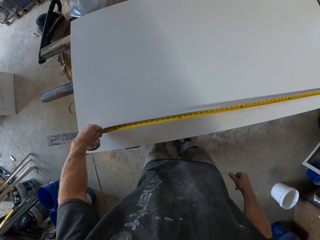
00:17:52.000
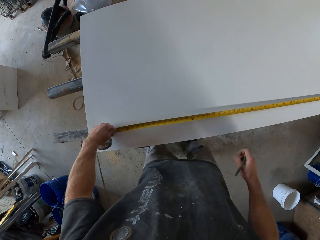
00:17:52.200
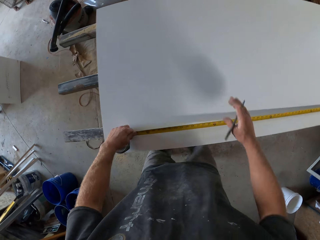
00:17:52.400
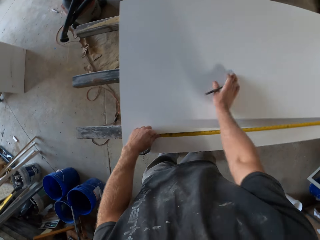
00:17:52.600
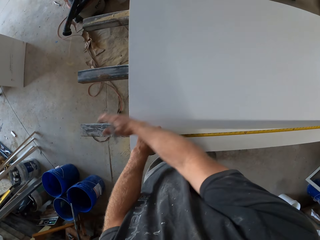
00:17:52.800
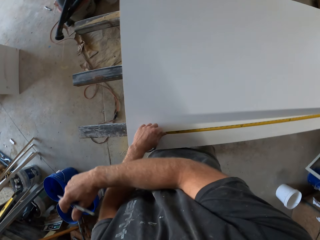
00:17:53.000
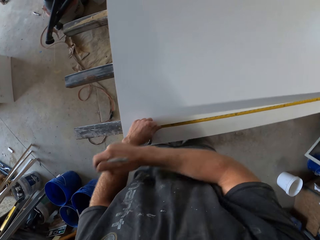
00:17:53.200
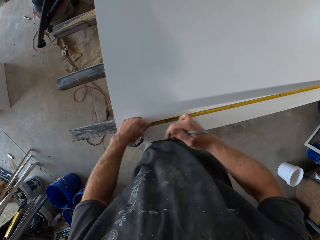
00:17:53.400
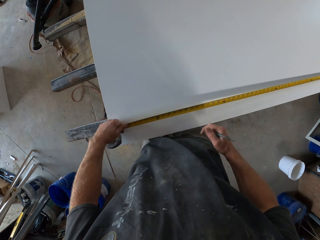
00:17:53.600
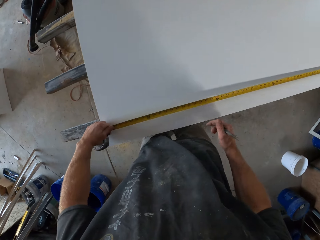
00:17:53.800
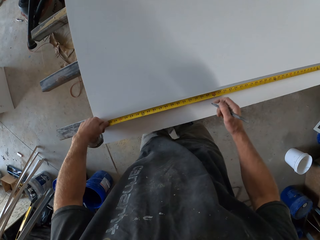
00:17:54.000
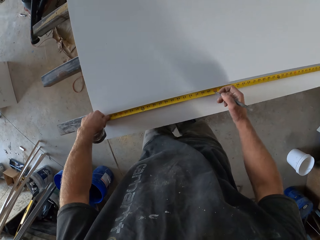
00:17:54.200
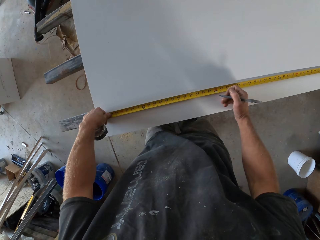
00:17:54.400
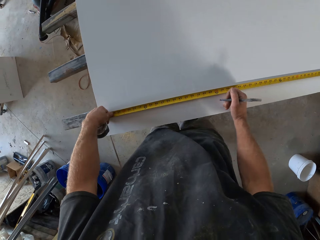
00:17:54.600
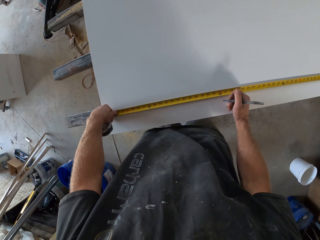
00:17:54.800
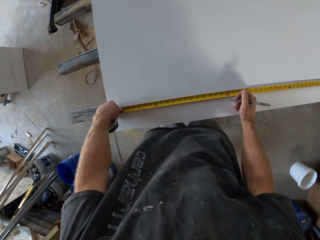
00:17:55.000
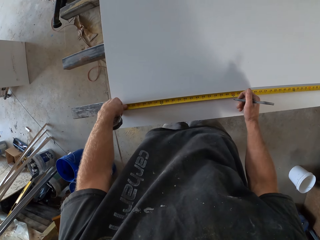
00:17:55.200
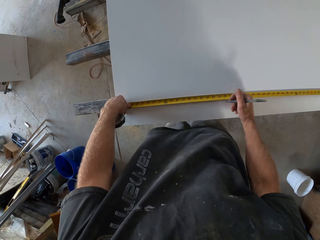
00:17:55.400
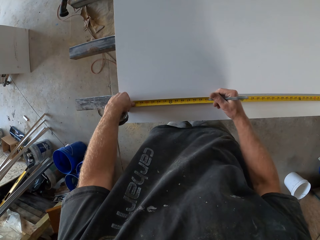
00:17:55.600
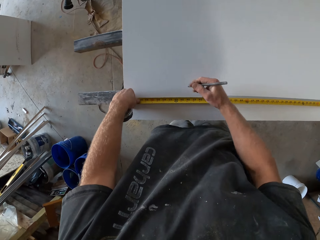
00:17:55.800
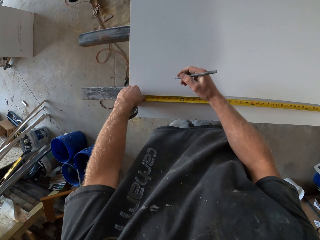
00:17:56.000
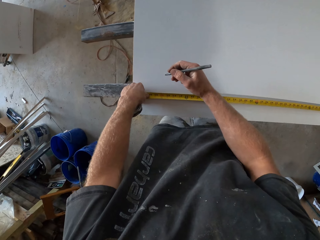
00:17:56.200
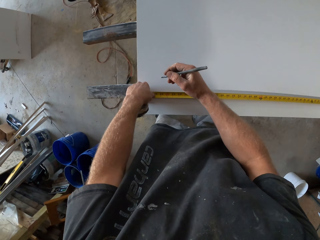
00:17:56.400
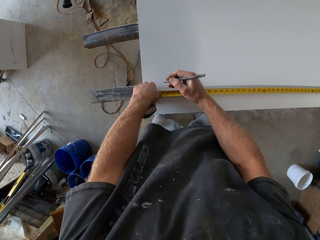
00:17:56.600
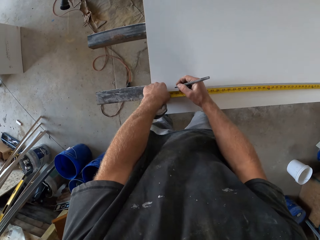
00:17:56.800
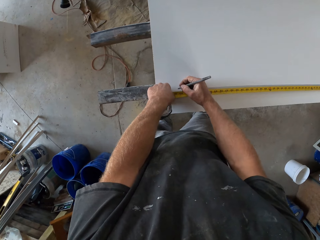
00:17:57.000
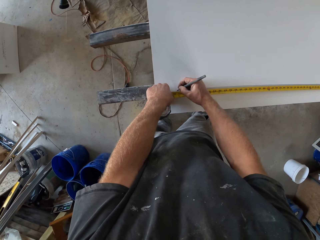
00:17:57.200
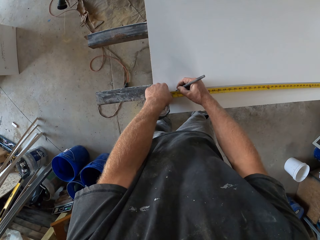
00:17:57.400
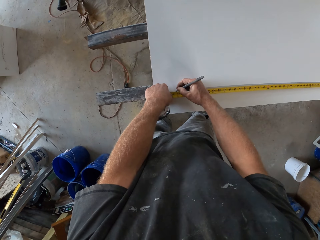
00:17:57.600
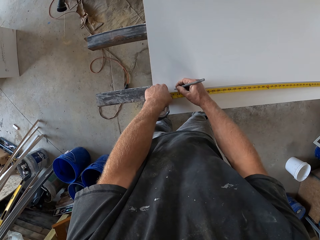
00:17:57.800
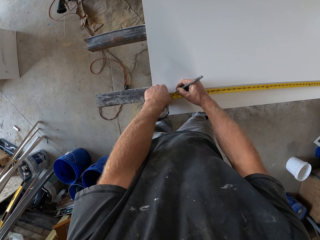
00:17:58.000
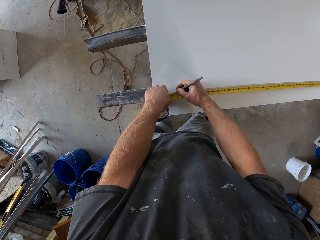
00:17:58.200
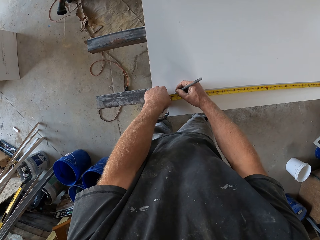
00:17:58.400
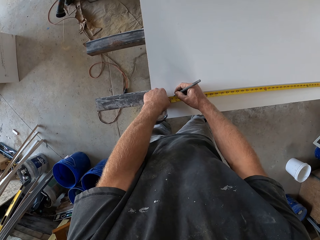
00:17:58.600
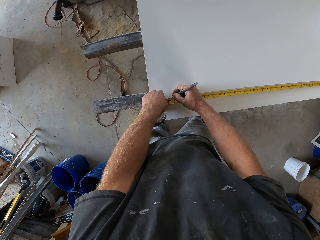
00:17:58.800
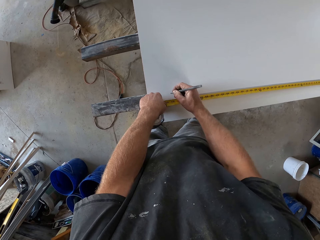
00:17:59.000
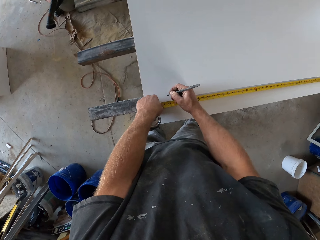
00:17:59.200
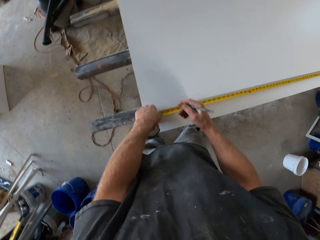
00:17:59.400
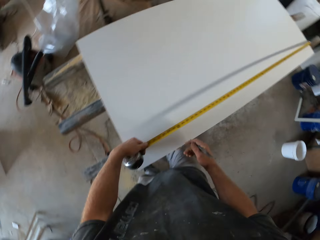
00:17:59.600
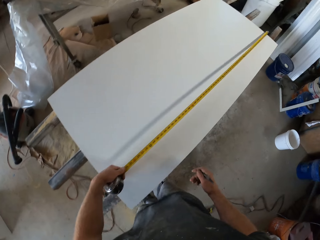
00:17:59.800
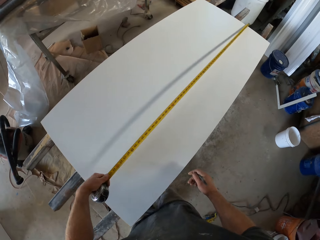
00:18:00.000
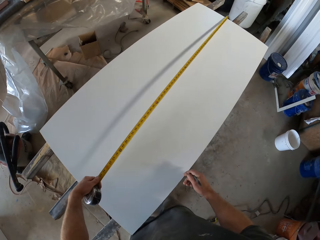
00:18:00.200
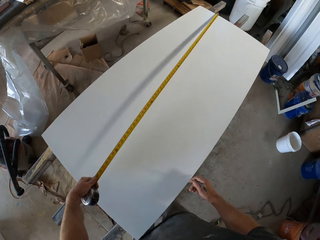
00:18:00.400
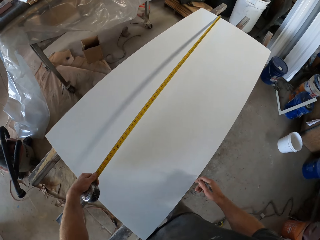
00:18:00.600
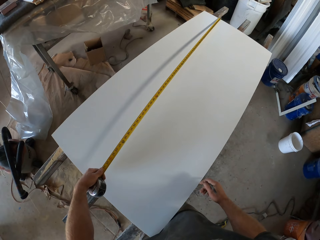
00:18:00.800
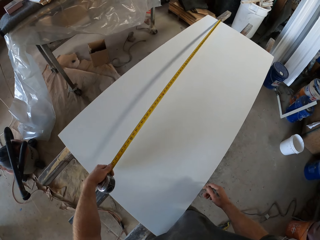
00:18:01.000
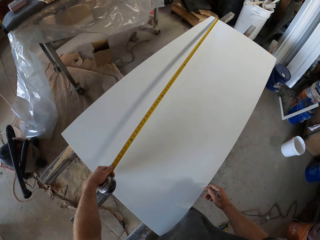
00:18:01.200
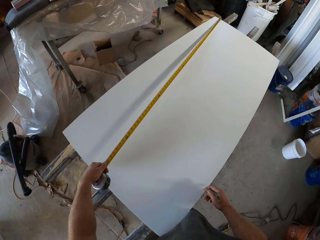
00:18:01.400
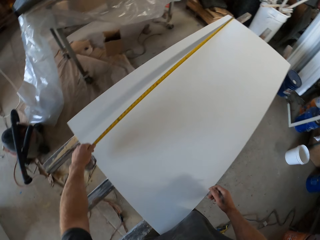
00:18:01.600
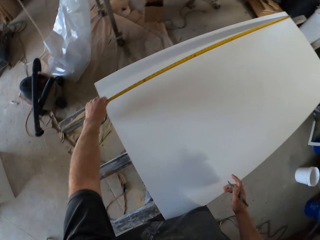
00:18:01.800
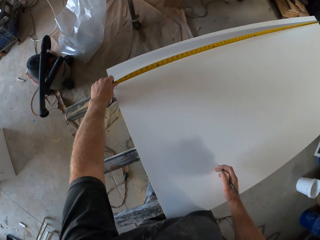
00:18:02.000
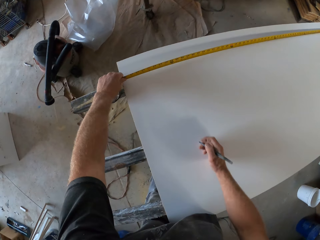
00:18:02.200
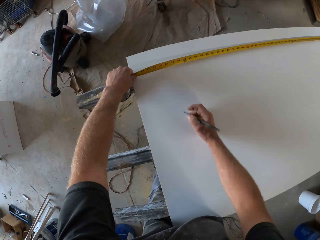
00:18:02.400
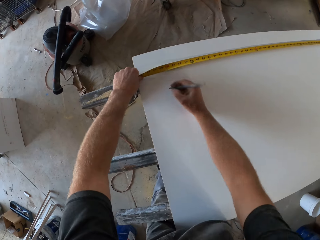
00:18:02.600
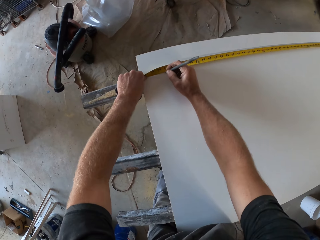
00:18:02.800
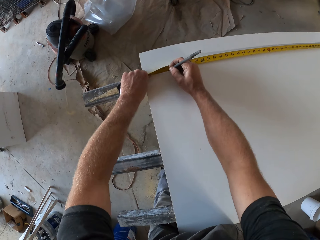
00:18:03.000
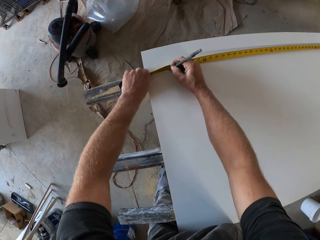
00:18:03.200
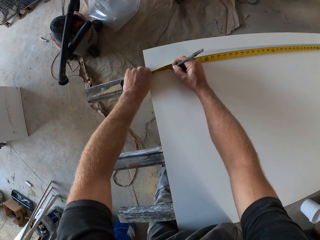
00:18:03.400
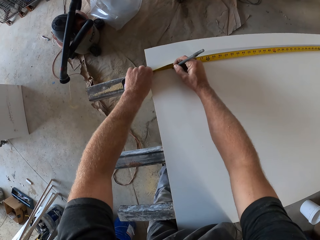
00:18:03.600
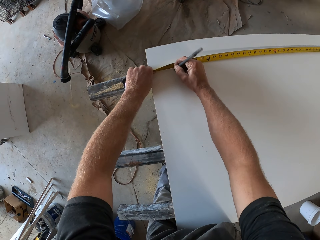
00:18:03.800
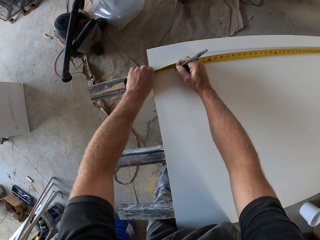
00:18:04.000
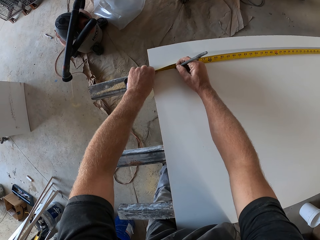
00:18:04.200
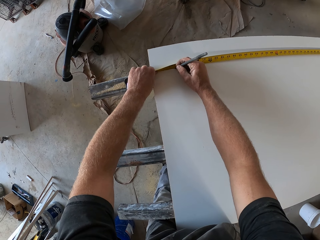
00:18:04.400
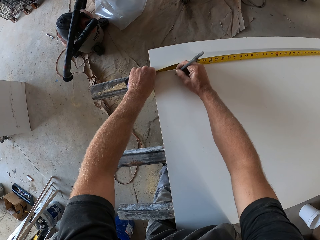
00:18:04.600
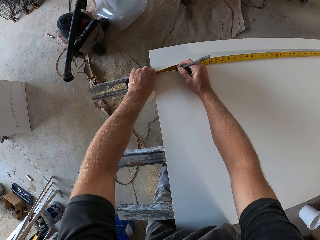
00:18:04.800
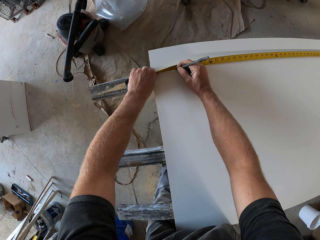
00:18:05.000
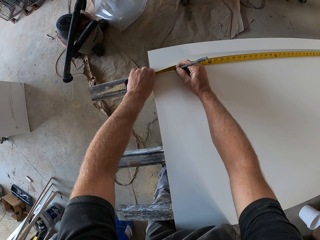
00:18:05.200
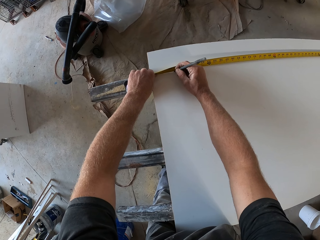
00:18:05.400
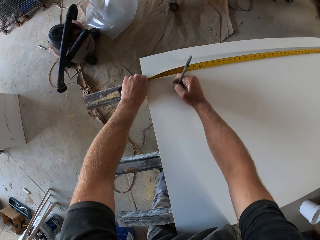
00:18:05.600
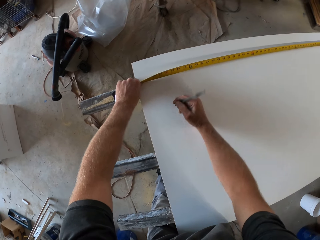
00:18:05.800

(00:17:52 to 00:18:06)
The camera wearer wipes the board. They mark the board, measure the board and mark the board.

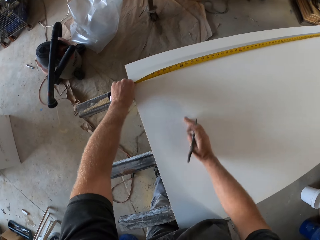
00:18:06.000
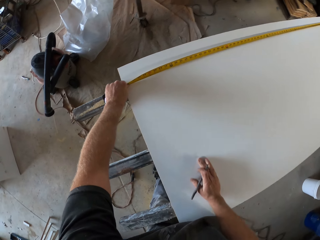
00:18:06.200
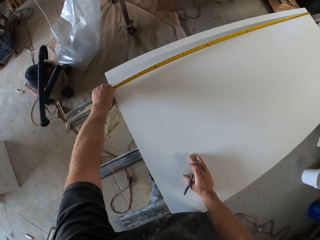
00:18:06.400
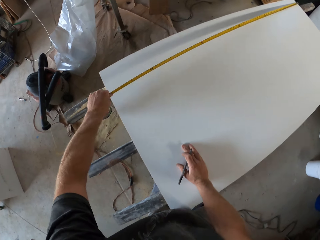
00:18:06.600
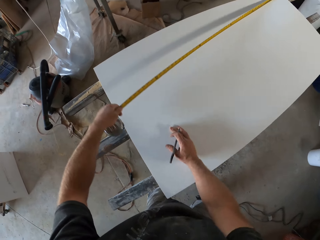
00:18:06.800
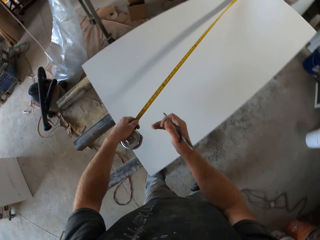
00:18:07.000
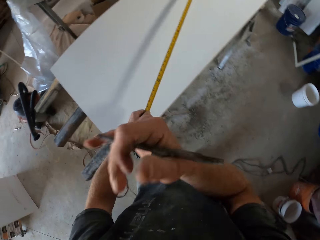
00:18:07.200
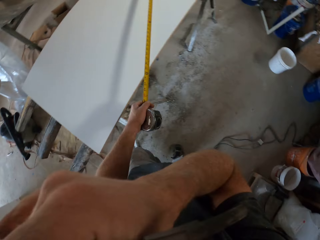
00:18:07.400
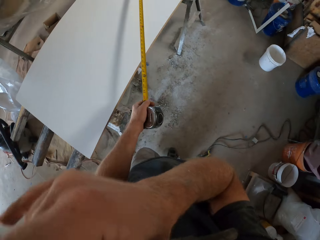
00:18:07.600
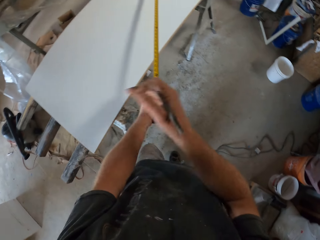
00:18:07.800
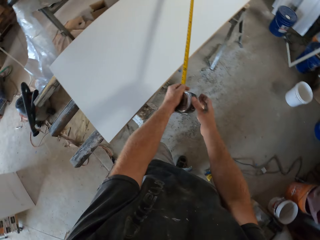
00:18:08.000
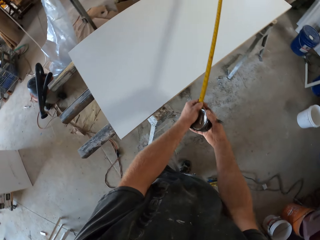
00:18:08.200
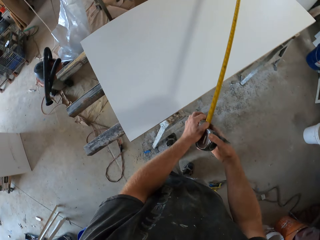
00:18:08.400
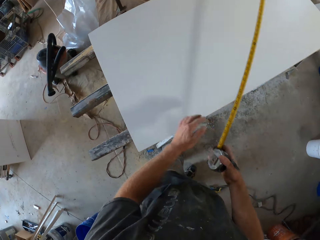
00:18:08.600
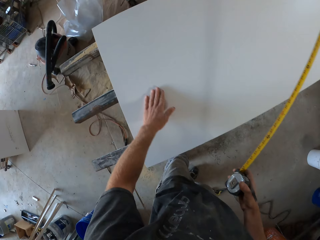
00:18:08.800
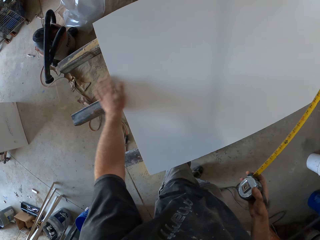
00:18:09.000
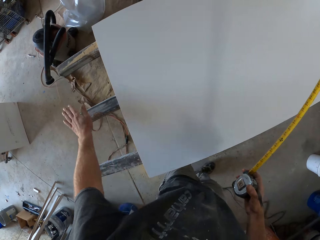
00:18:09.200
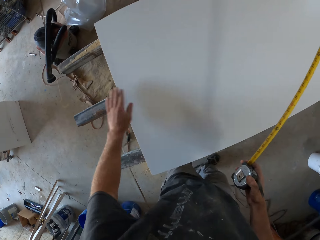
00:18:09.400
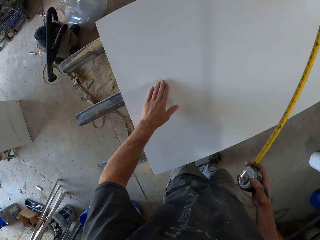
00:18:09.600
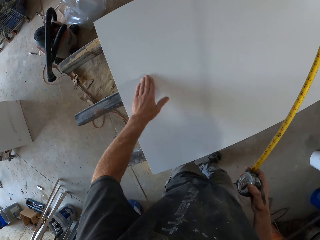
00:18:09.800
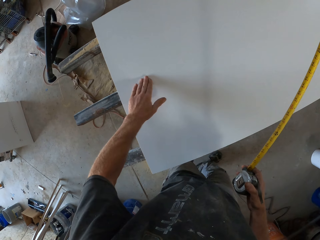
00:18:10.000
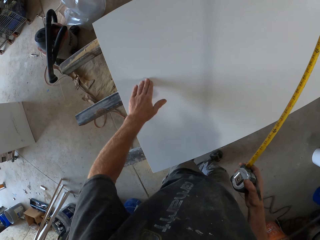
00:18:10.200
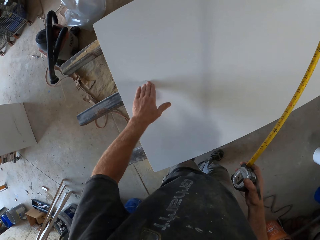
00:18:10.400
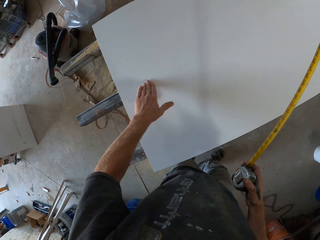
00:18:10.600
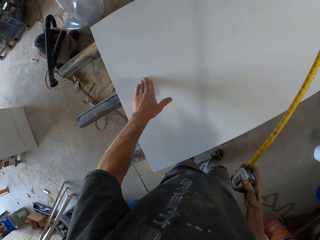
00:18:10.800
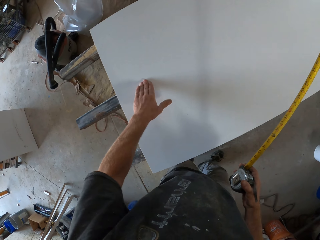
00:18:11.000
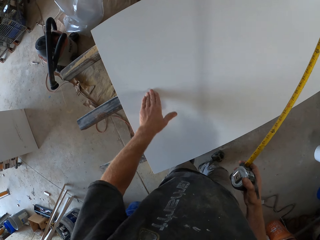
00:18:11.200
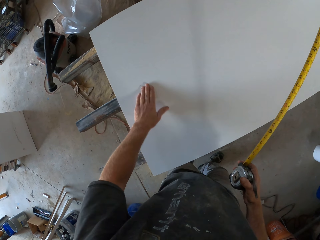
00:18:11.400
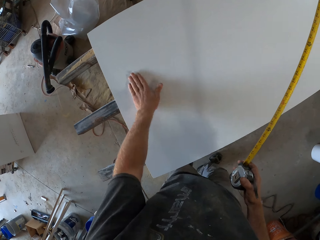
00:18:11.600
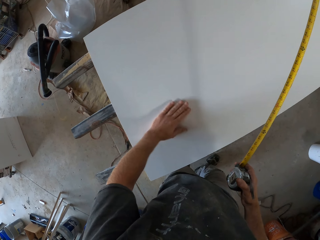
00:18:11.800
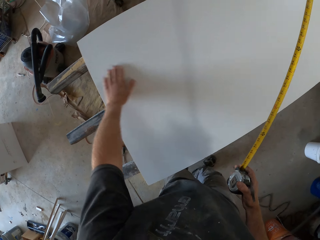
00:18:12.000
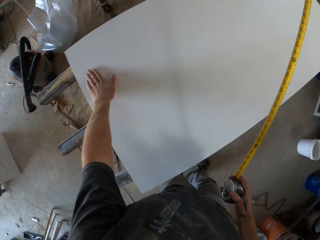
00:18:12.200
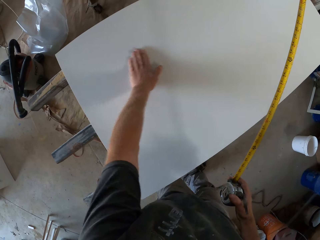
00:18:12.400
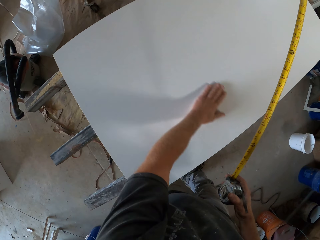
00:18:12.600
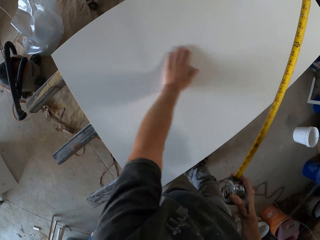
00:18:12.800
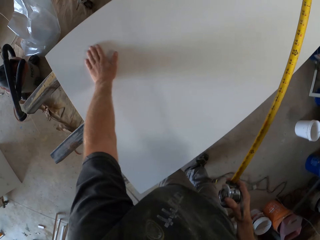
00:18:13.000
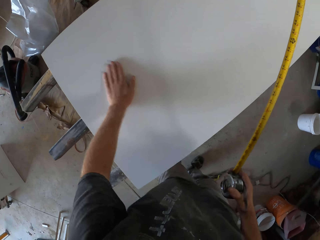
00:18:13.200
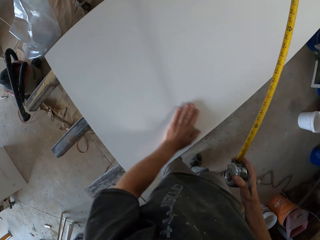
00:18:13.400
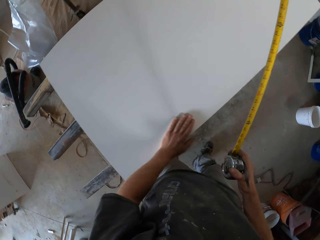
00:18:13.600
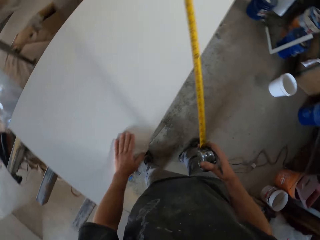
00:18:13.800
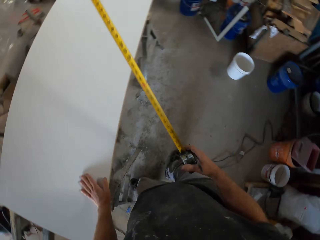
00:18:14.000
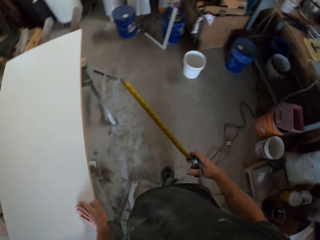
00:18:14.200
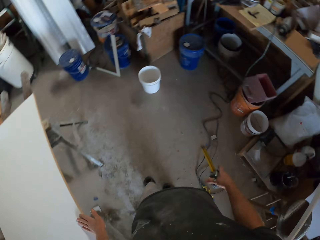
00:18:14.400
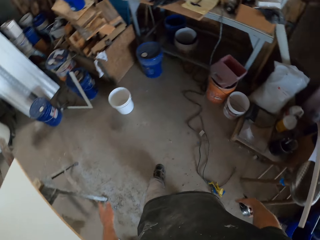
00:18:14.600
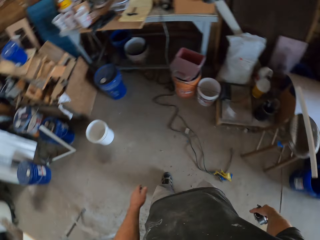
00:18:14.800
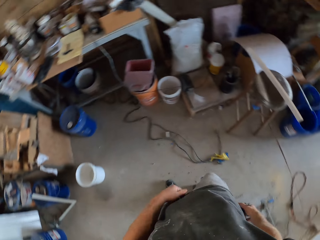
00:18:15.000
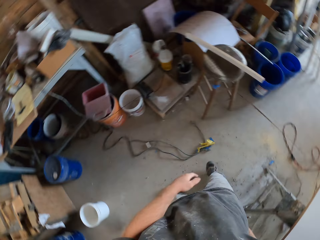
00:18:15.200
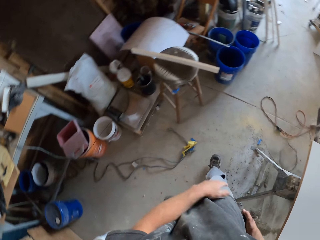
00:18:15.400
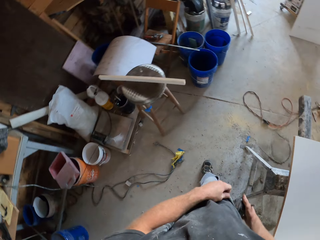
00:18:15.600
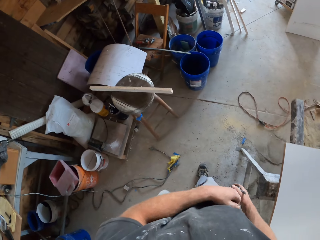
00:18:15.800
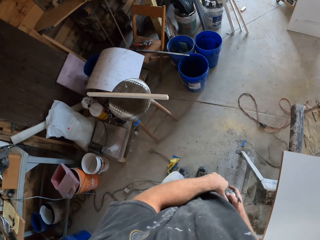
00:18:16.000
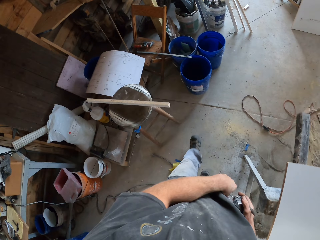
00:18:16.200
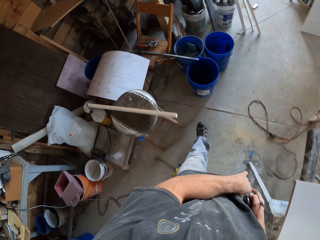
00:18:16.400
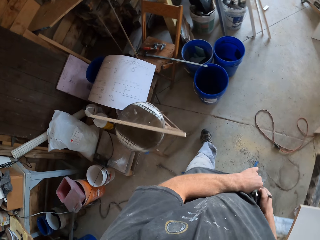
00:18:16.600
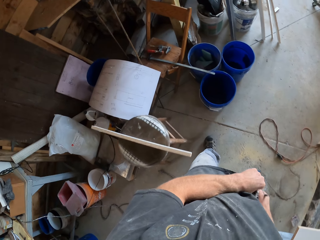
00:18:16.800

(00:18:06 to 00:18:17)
The camera wearer touches part of his body. He wipes the board. He rubs the wood. He folds the tape measure, moves in the room and walks in the workshop. He puts the tape measure in the bucket.
